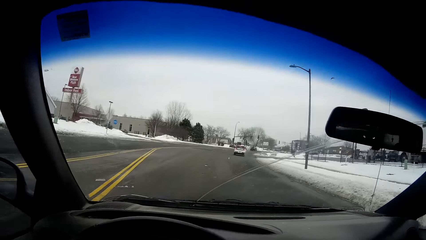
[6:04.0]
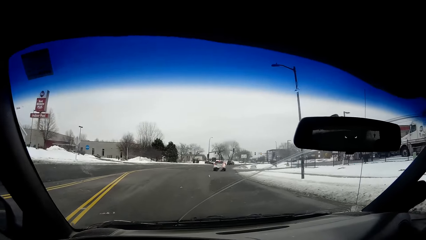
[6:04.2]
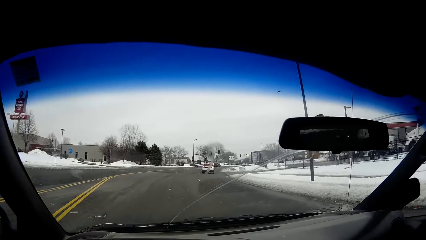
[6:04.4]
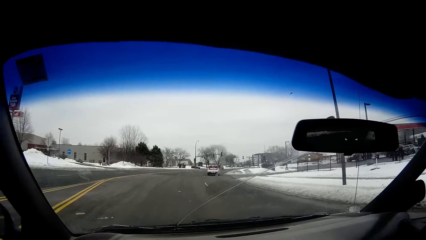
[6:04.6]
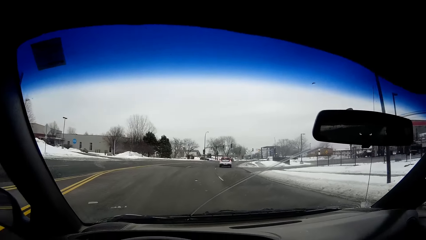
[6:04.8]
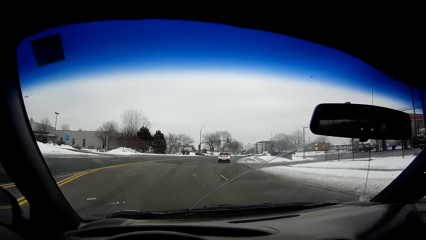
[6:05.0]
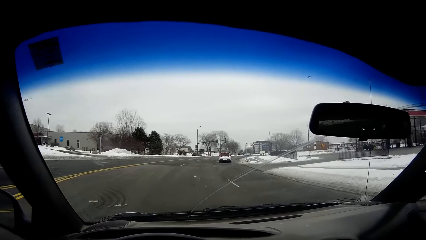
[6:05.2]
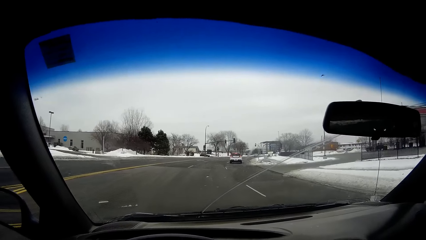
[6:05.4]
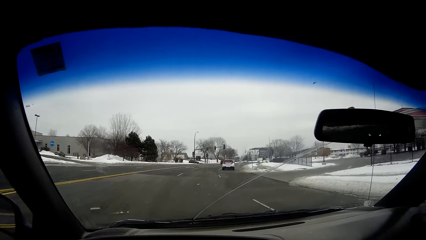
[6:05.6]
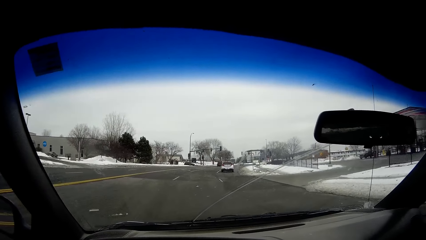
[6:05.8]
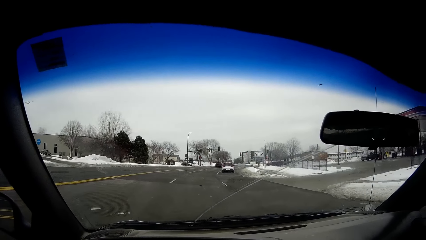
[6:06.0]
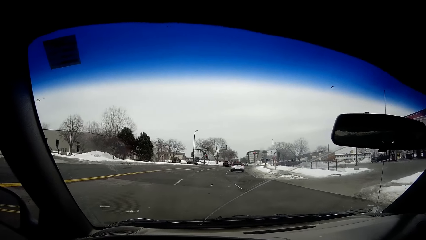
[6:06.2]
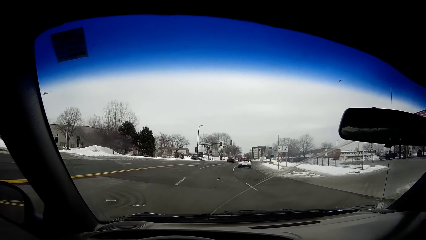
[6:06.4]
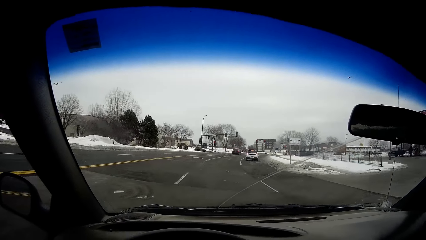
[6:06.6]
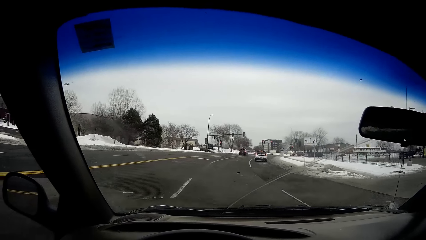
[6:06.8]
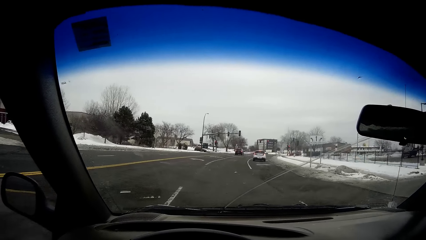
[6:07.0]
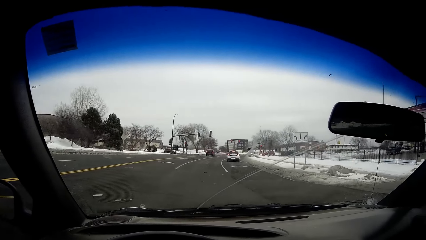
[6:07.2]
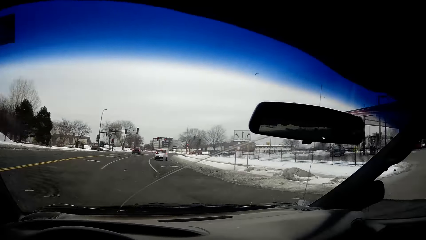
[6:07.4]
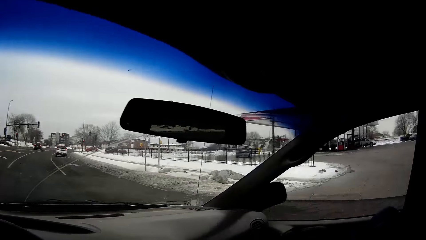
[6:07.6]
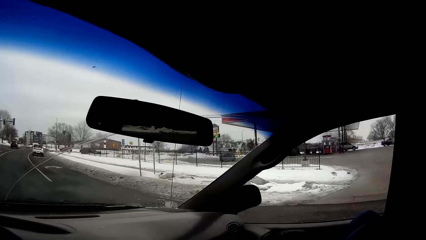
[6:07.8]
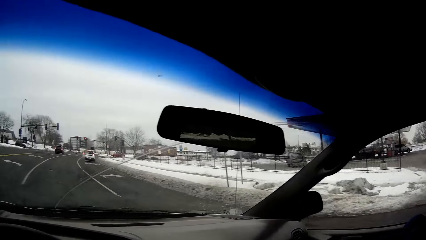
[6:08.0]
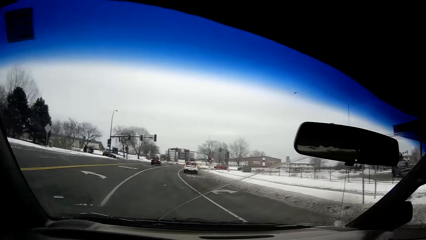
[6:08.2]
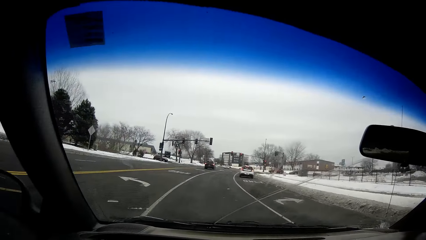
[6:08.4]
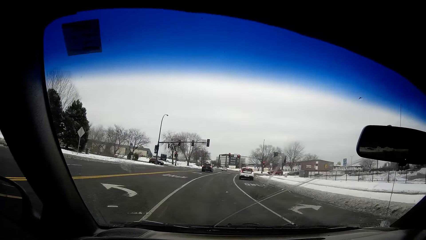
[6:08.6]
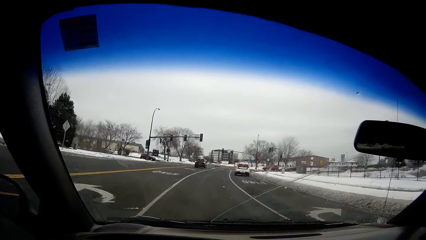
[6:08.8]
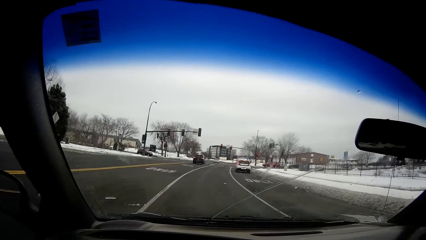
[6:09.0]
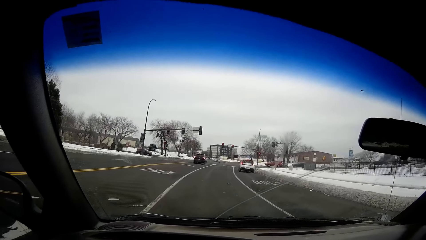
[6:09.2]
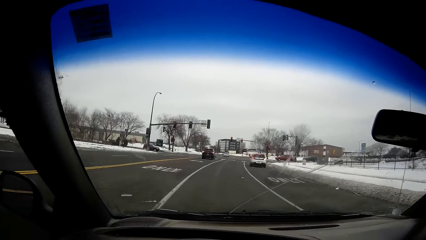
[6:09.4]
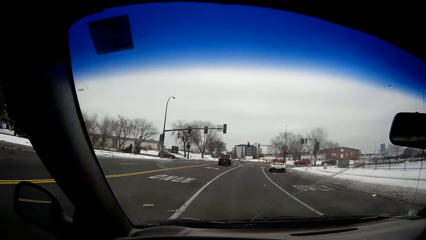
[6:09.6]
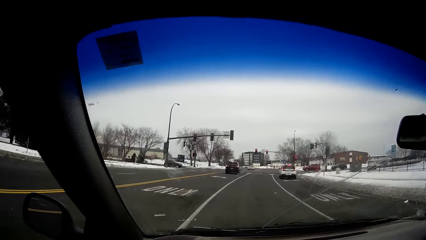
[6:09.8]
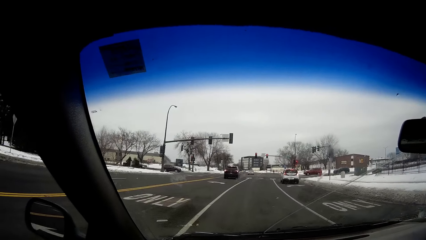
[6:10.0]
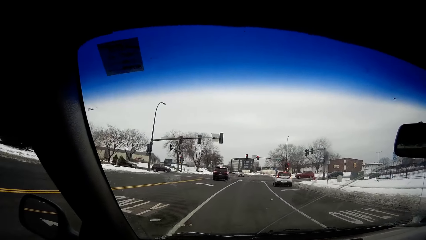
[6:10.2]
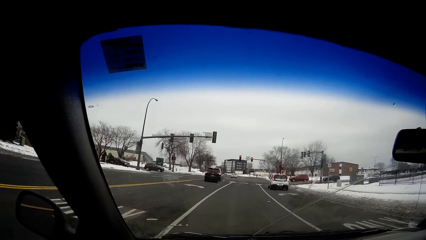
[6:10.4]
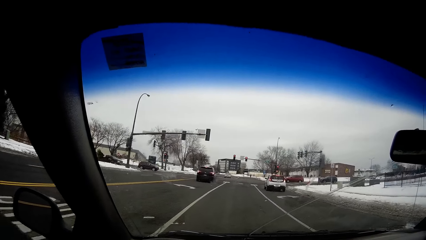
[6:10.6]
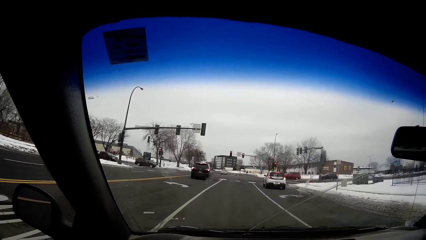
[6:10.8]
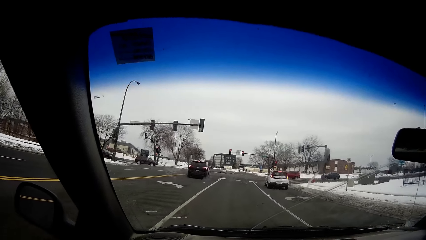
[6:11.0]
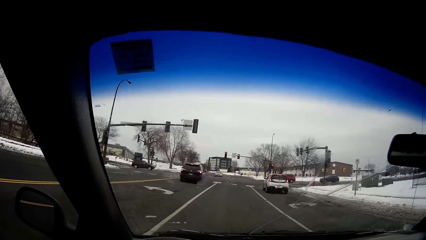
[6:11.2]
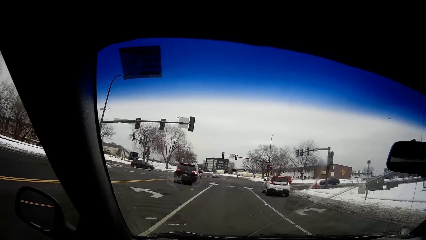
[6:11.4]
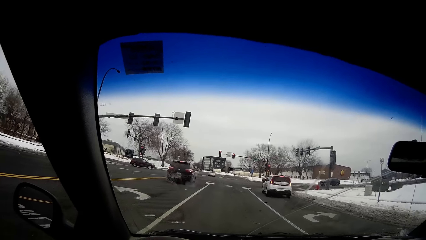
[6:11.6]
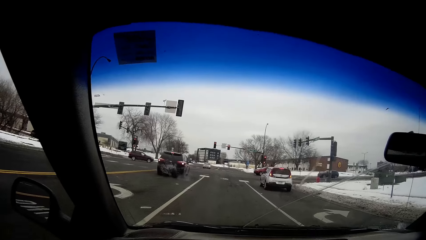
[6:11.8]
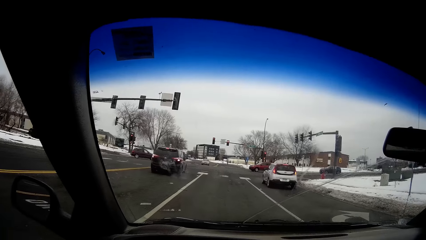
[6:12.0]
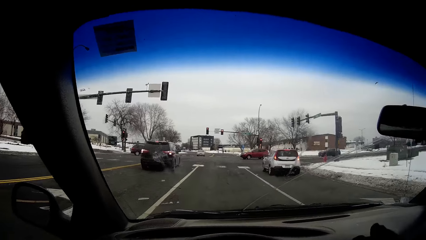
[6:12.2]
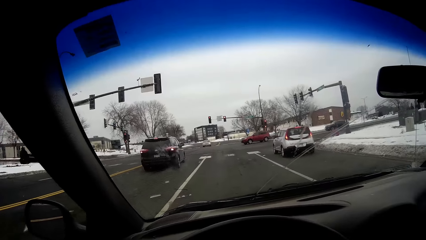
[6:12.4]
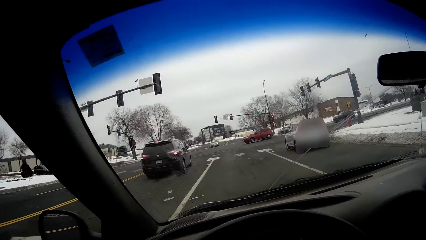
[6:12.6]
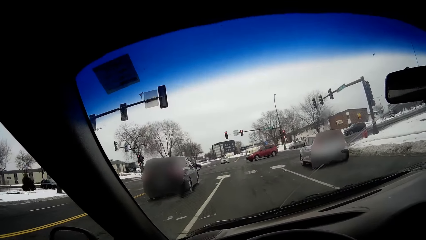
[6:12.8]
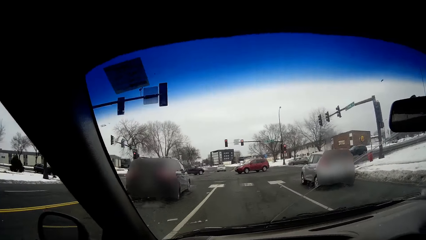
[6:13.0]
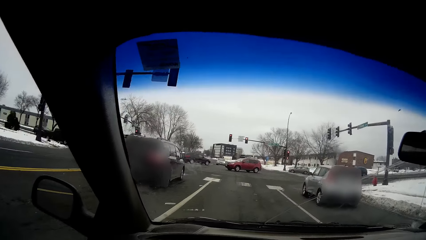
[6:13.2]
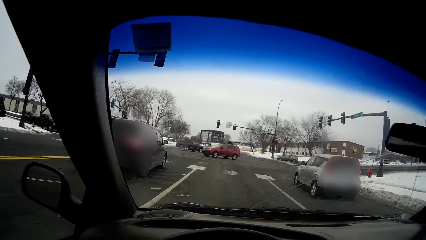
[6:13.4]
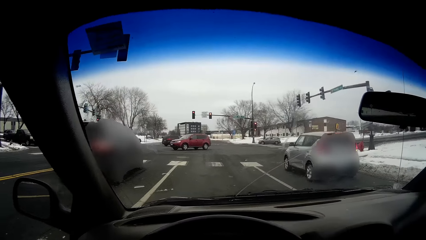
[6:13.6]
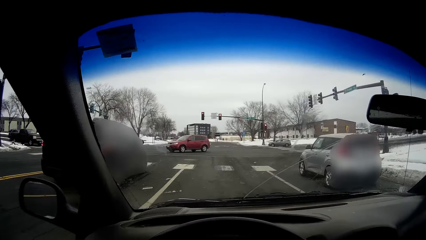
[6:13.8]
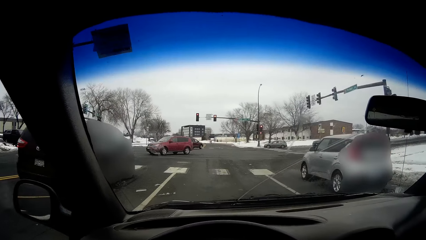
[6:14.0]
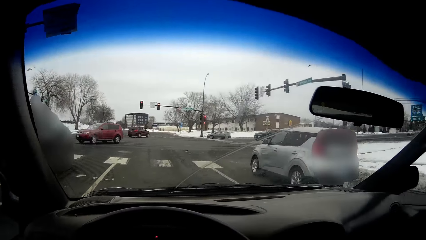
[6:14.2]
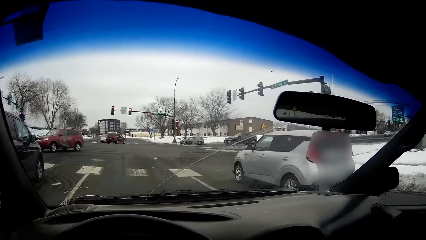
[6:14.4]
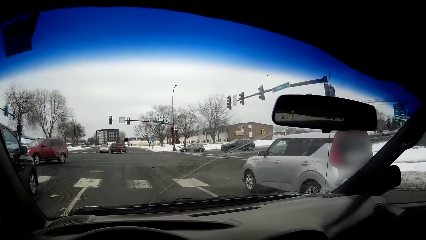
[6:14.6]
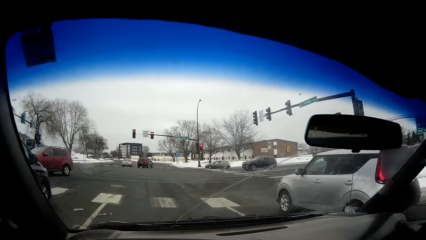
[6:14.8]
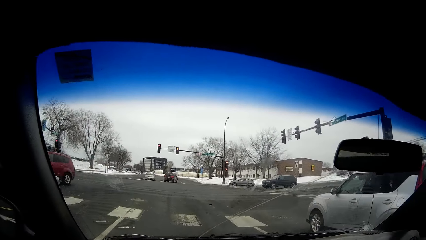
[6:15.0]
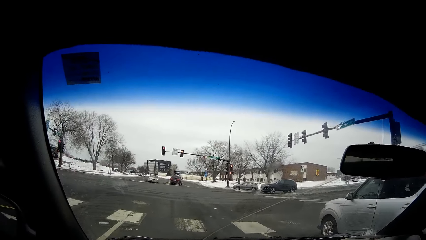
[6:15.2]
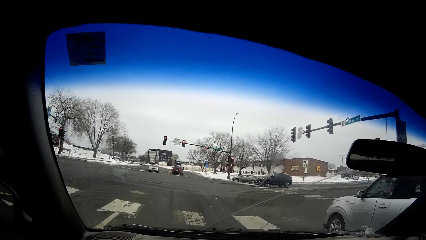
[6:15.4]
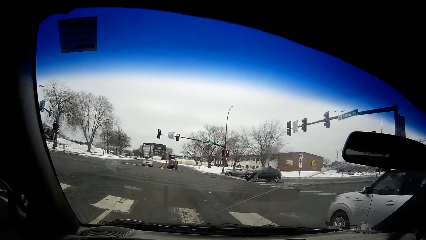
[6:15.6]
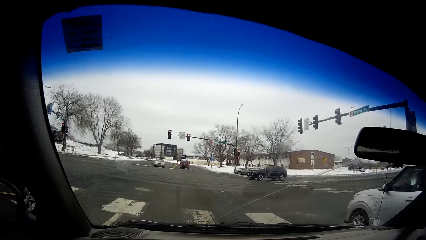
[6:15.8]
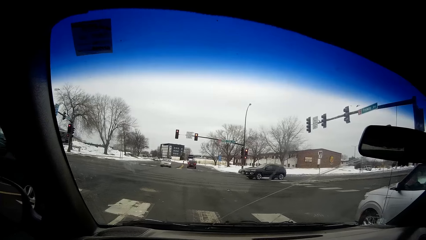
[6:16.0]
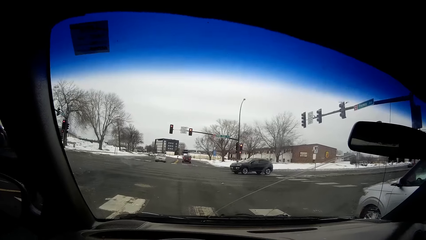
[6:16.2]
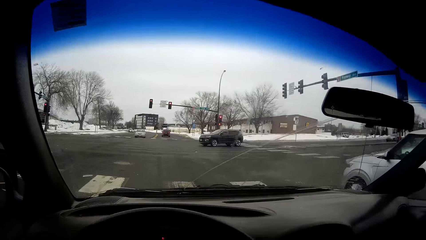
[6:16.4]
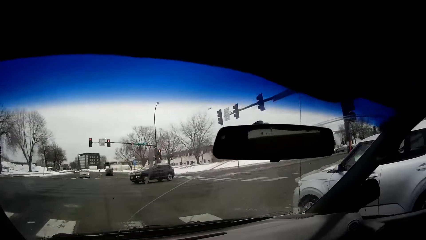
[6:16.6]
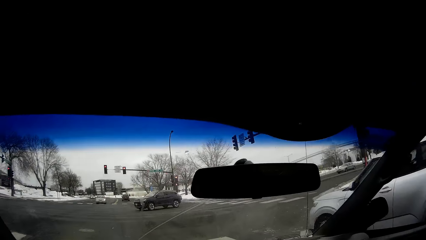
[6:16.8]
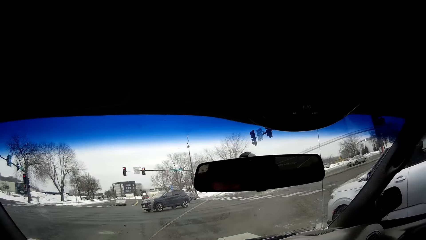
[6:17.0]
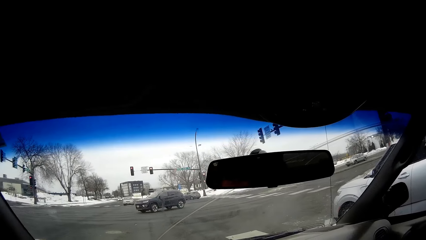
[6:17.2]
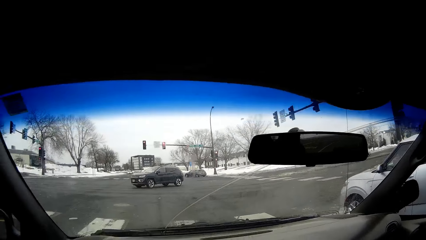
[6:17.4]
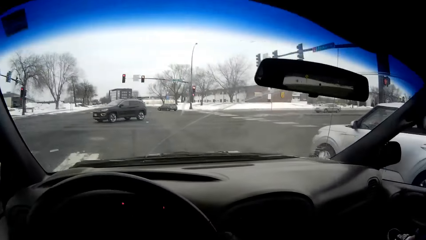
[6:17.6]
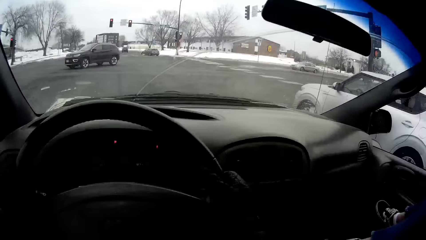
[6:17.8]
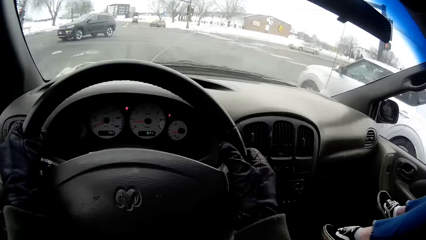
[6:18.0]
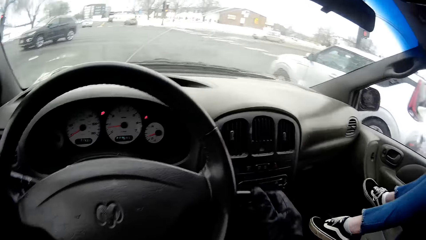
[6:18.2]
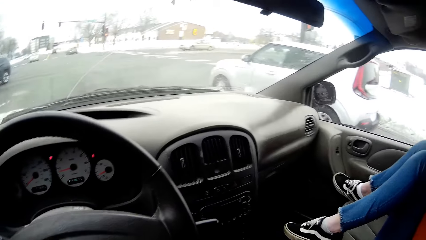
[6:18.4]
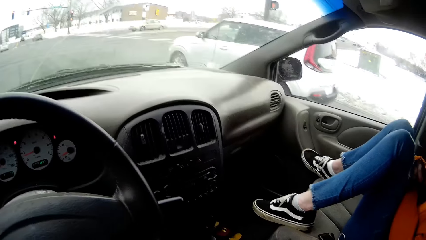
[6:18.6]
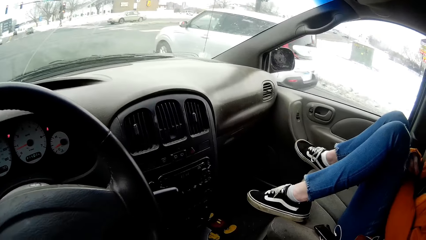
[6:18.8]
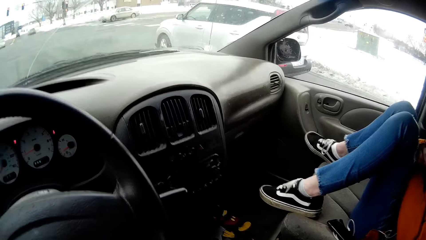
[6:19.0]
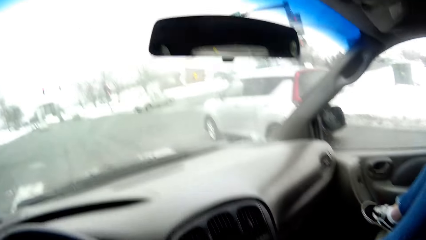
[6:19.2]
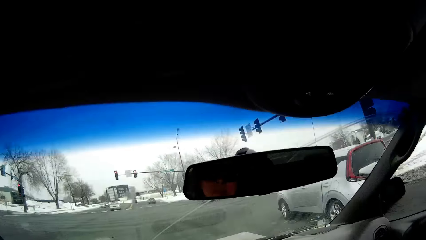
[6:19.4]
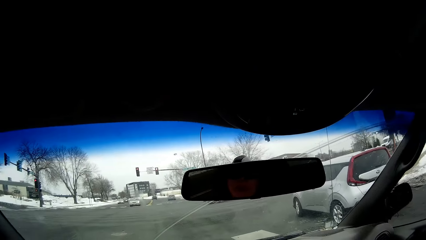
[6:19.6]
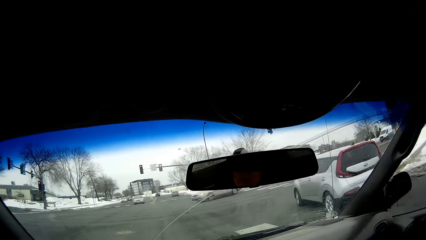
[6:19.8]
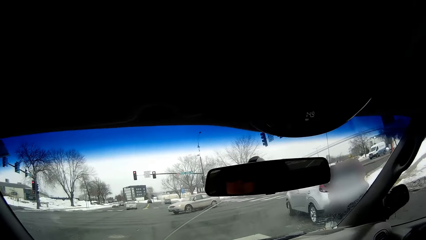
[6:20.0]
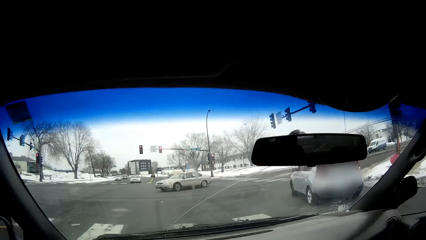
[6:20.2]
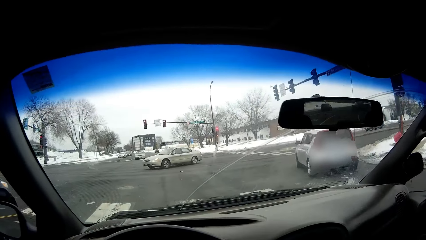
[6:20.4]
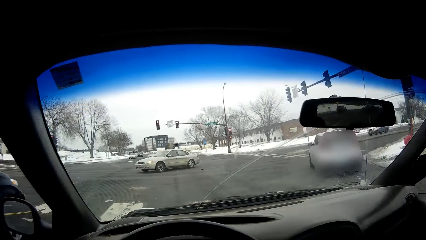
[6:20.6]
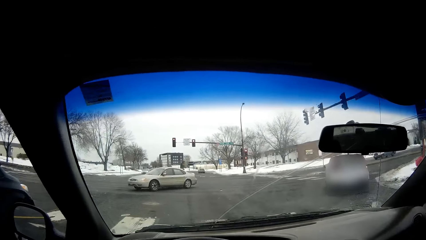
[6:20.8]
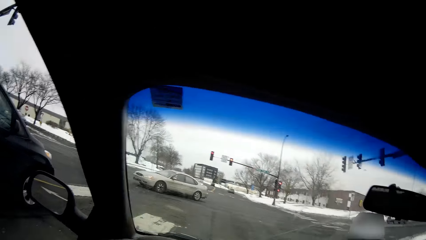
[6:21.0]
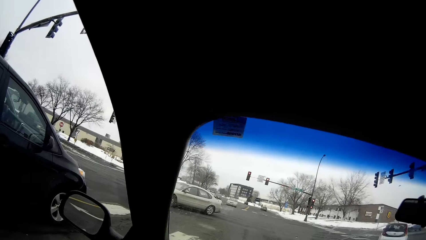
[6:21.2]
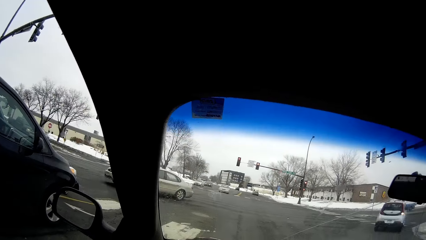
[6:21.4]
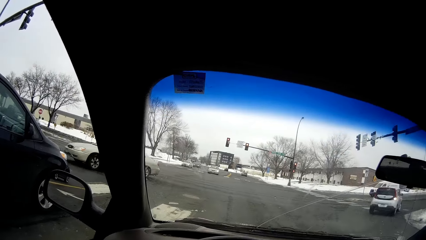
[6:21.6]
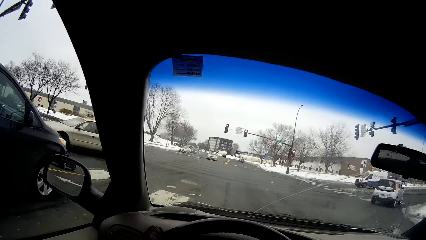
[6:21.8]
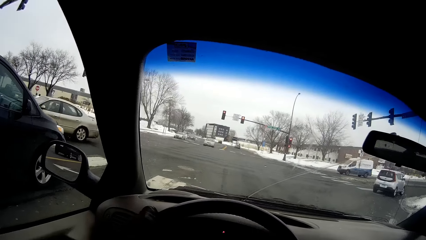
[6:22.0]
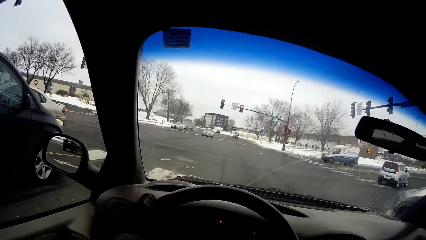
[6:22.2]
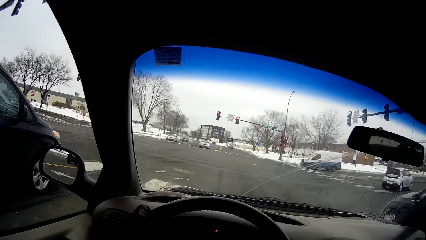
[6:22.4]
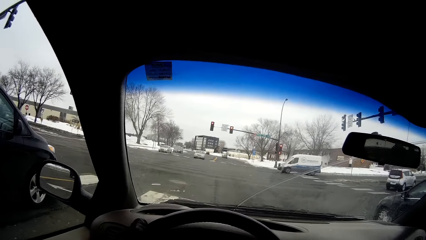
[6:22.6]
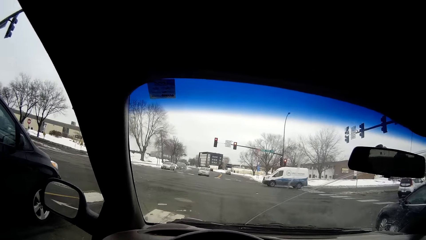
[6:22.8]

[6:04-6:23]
The camera wearer looks right. They stop the car. They drop both gloved hands from the car steering.
